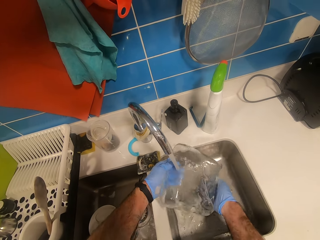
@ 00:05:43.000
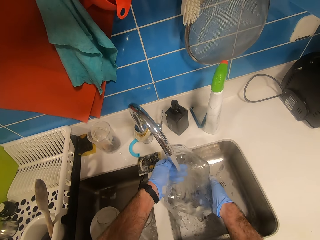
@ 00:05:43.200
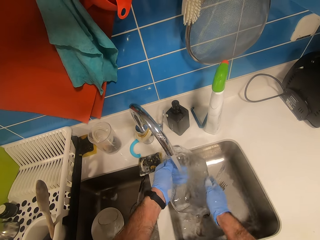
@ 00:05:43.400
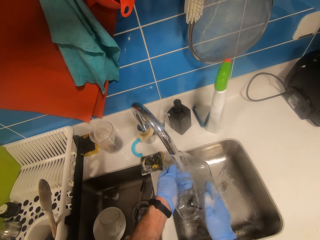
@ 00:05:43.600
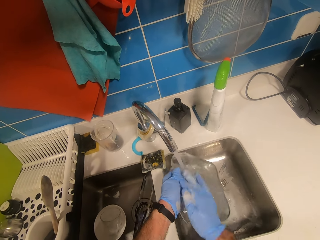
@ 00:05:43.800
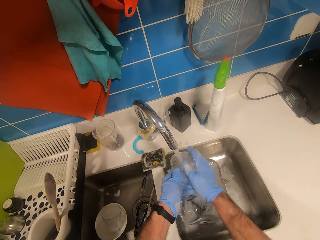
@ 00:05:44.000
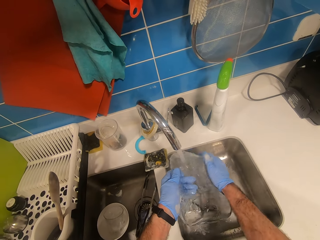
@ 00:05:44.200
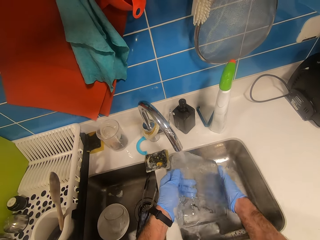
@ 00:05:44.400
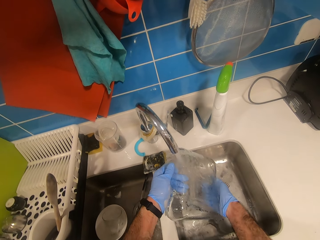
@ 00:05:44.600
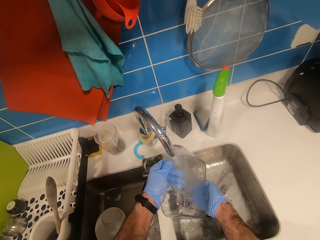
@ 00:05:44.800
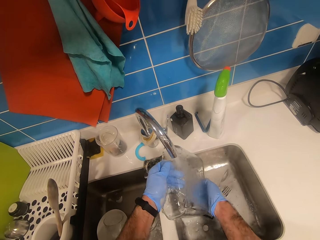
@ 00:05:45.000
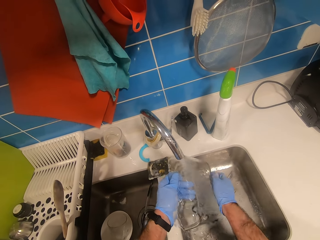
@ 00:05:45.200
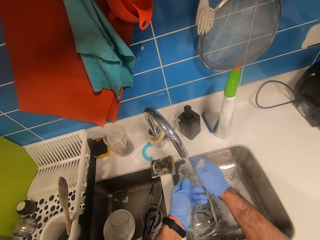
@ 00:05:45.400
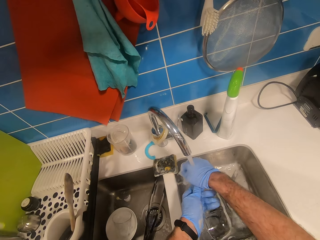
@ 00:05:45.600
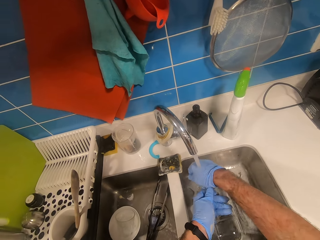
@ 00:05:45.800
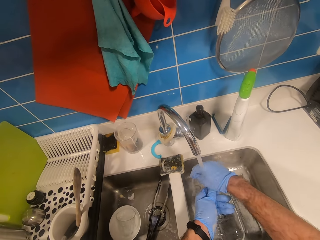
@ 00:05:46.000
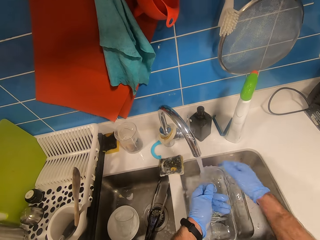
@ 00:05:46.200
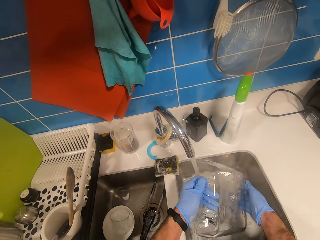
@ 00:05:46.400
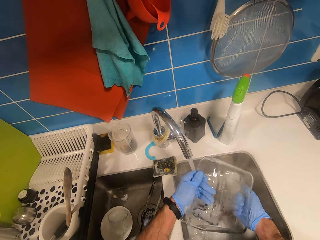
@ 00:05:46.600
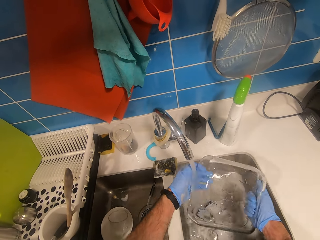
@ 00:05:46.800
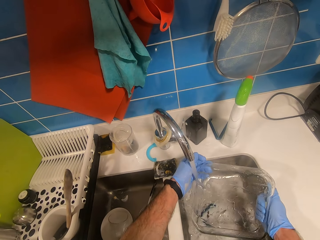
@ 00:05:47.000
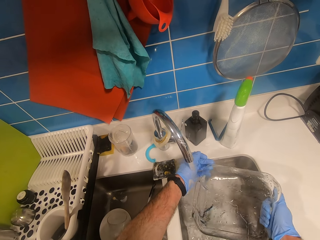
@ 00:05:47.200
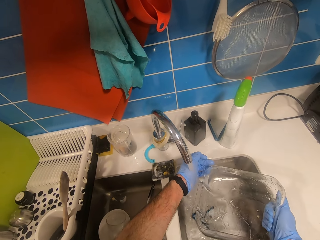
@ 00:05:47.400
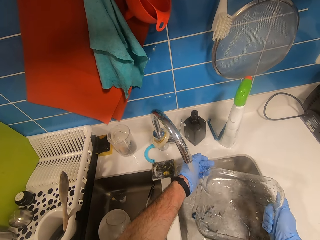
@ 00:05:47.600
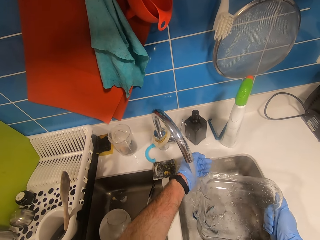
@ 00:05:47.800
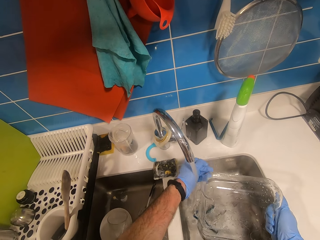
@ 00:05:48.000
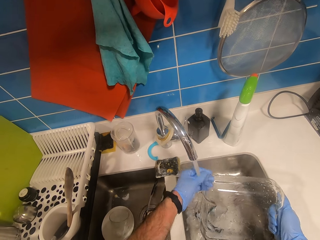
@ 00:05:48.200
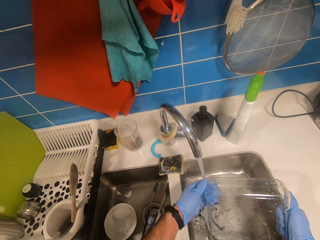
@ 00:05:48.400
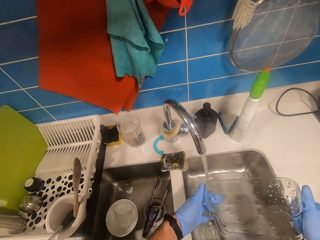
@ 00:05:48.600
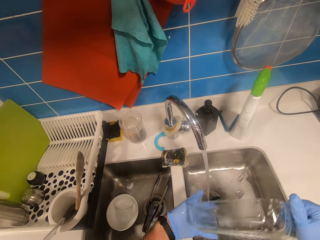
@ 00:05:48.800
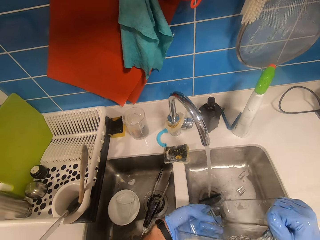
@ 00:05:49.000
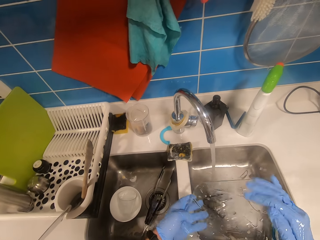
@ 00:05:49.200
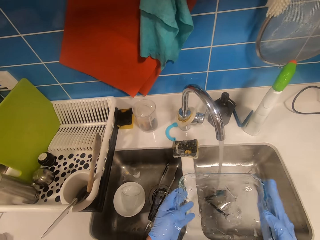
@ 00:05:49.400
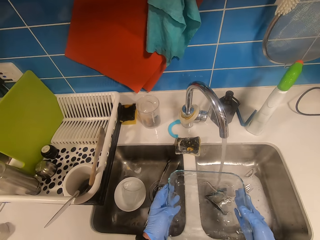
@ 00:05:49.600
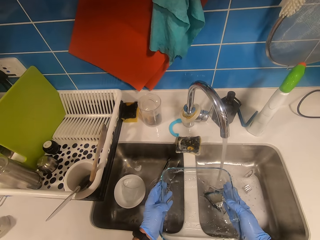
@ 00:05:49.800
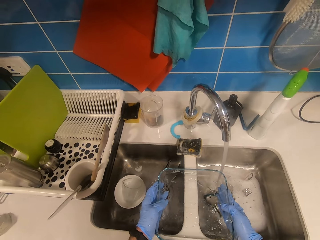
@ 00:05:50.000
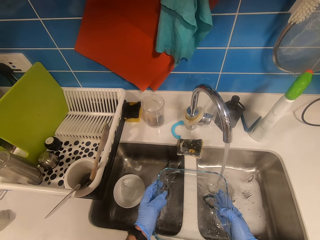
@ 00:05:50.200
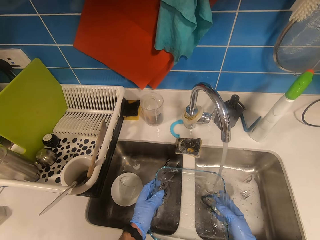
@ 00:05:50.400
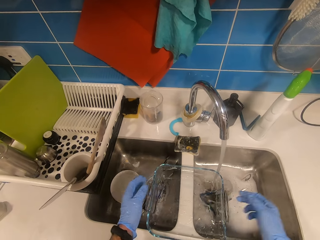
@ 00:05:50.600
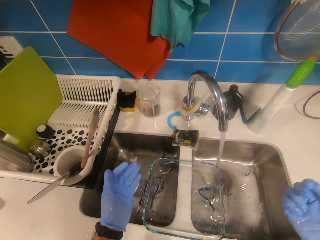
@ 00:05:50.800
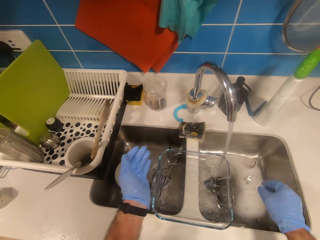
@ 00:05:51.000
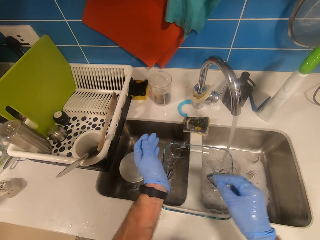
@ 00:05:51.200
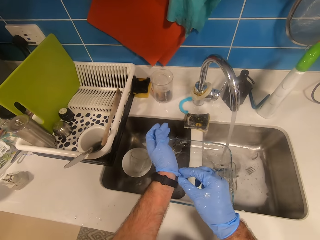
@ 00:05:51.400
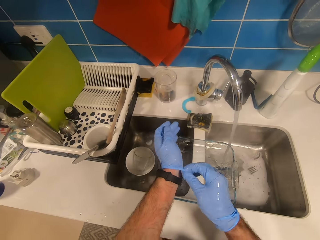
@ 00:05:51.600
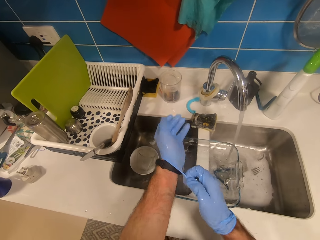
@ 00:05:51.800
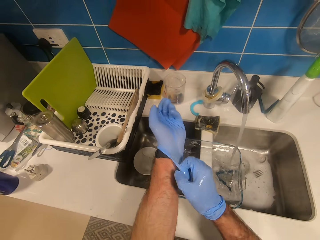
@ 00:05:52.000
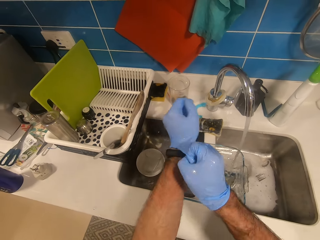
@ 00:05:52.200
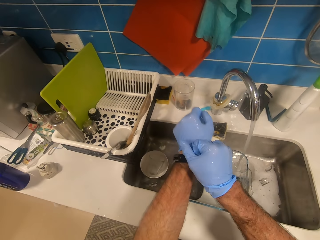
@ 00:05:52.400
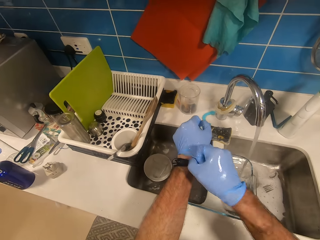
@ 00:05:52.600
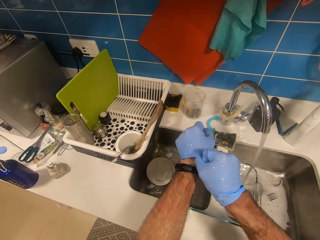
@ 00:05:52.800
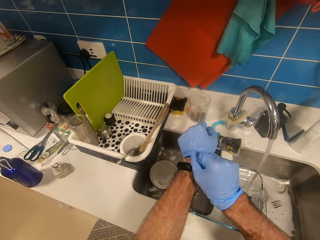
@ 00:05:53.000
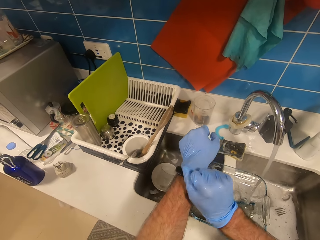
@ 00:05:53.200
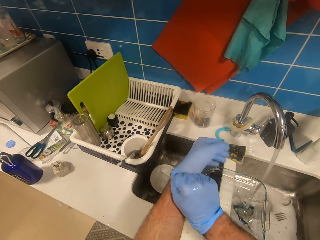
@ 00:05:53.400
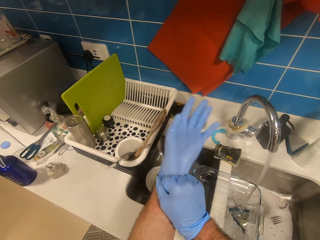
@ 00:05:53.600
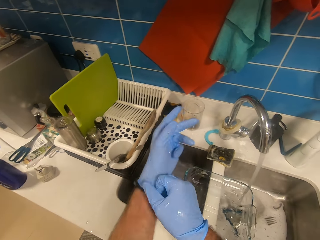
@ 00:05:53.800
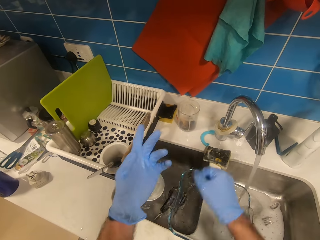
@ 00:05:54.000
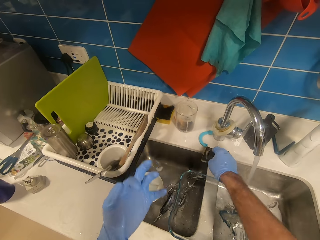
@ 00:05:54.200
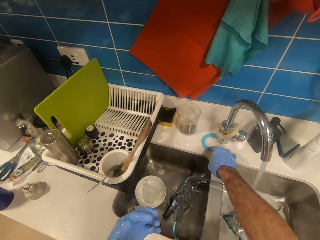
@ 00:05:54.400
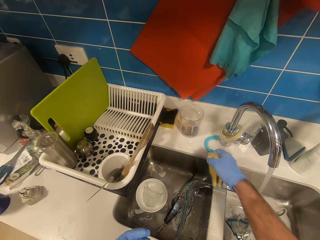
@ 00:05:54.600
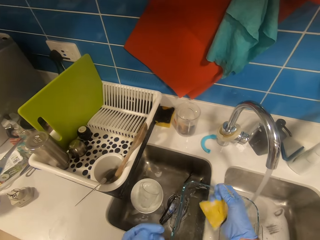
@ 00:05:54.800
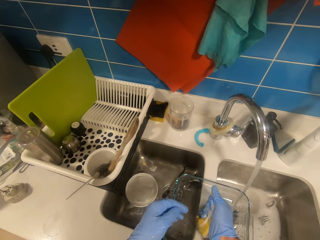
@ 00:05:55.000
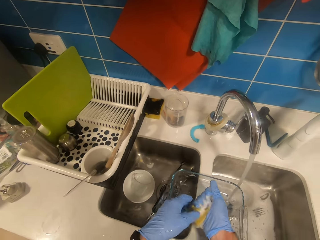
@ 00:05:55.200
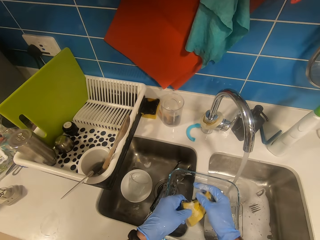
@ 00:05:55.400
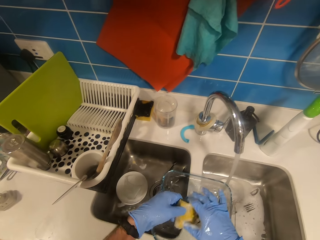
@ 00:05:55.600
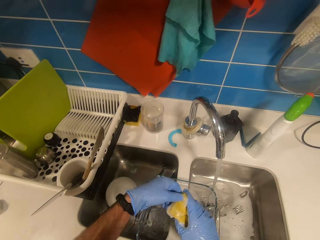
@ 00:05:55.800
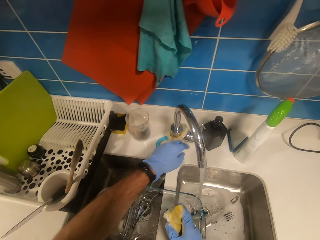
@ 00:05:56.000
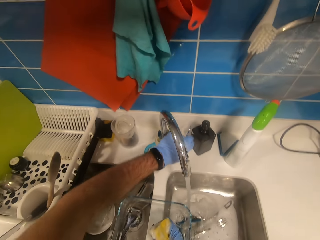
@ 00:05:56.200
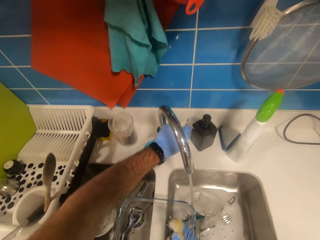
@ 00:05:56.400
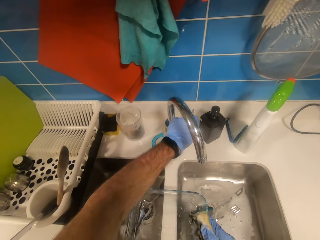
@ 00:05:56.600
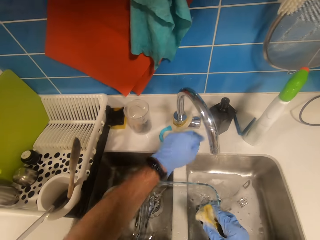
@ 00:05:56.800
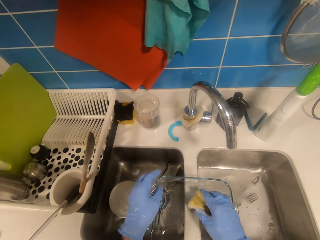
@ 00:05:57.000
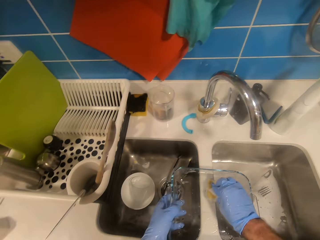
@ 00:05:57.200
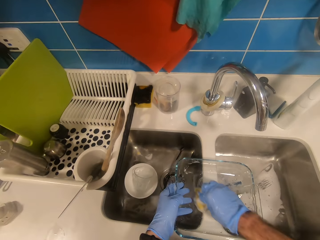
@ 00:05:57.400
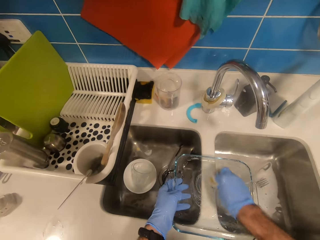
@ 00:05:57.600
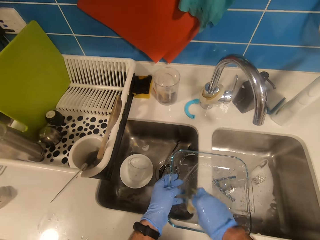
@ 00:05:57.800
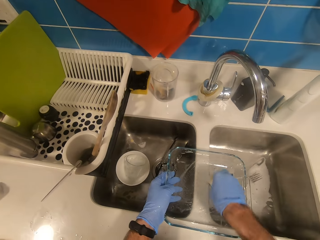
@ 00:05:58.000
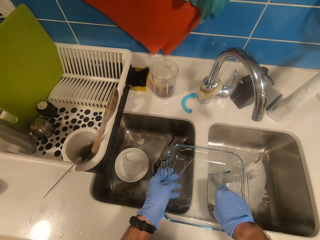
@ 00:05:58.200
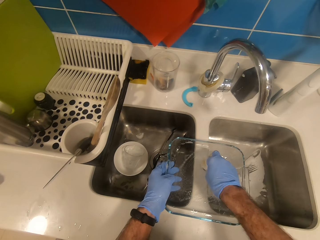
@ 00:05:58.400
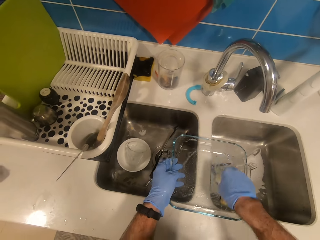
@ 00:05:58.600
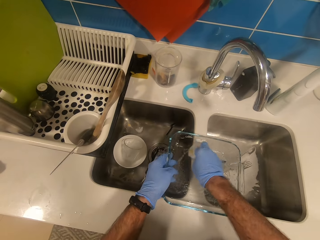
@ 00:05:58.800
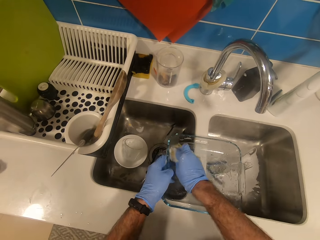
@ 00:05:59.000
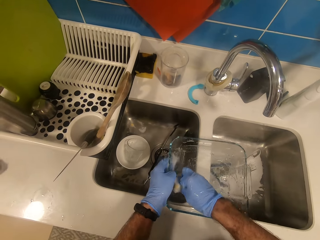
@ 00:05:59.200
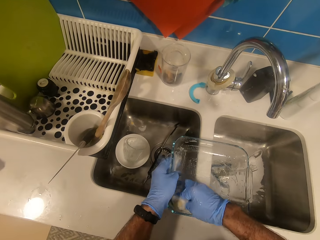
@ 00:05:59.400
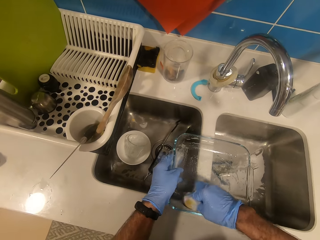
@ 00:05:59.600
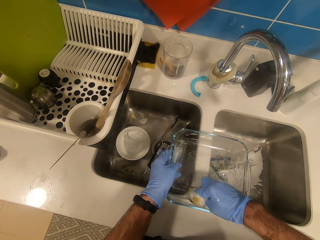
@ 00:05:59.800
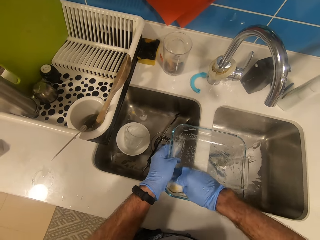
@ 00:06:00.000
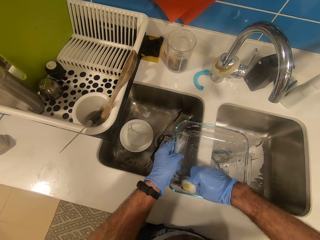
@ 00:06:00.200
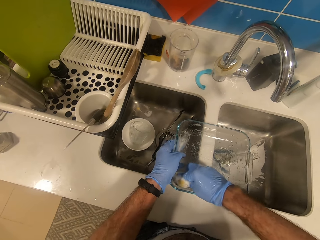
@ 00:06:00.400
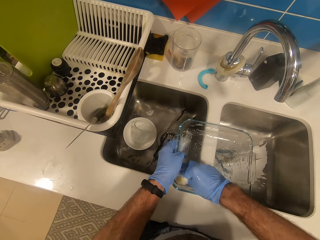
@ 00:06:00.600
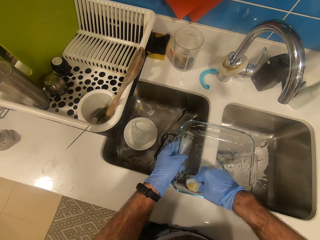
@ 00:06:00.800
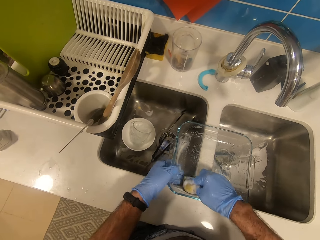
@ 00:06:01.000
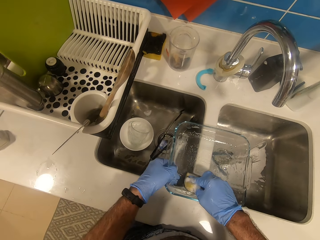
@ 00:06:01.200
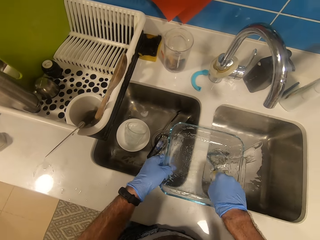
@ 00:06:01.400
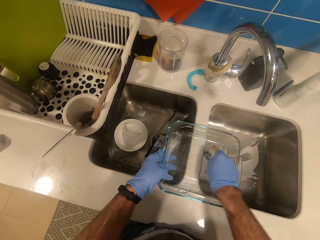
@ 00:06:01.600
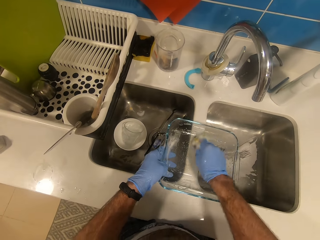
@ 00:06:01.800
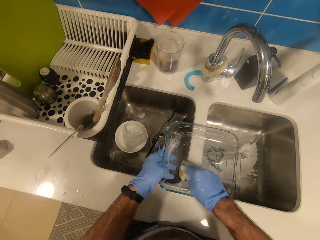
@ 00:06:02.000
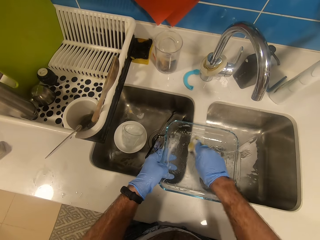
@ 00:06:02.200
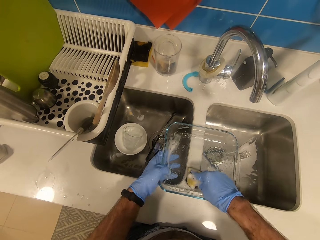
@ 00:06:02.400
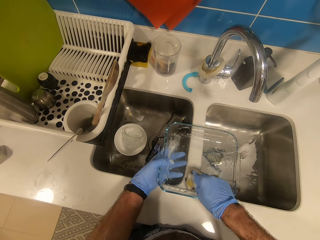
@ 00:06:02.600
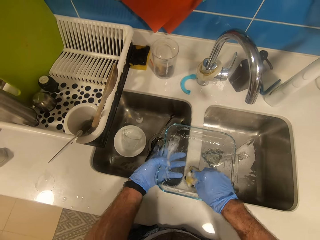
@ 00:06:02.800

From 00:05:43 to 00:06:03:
The camera wearer adjusts the glove. They wear gloves properly. They rinse the sponge, turn off the tap. They pick up the sponge. They wash the container.
